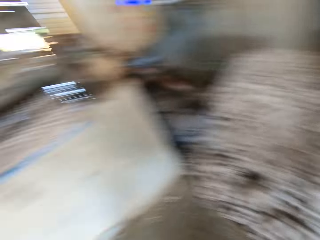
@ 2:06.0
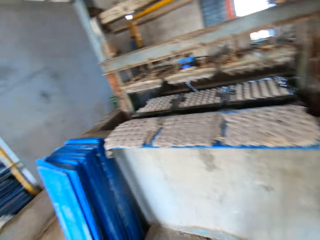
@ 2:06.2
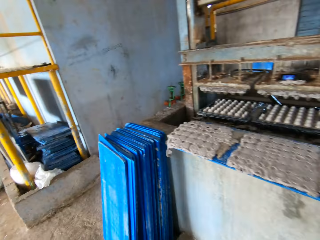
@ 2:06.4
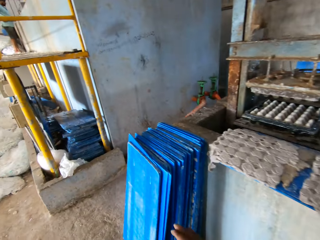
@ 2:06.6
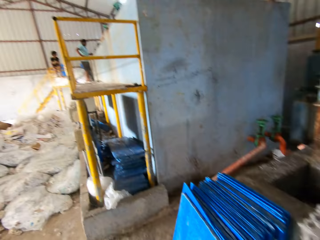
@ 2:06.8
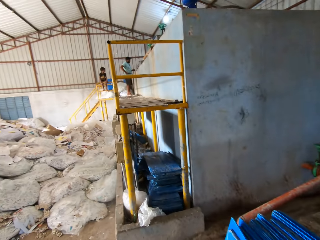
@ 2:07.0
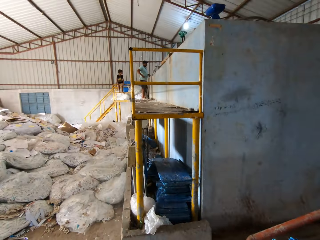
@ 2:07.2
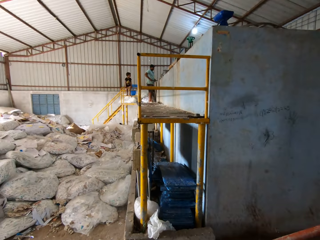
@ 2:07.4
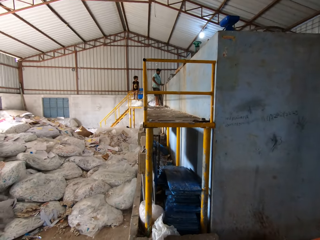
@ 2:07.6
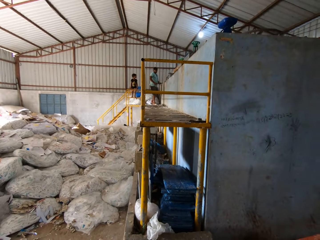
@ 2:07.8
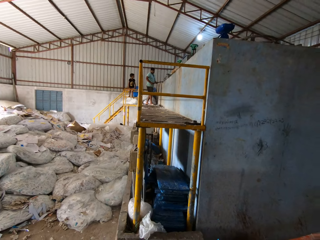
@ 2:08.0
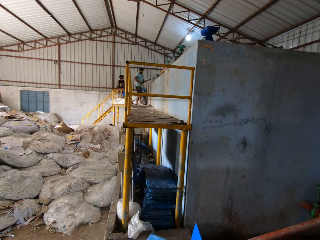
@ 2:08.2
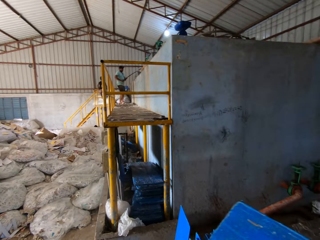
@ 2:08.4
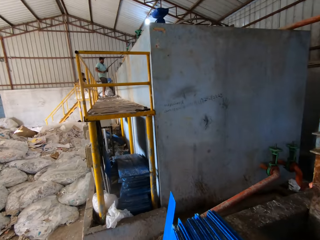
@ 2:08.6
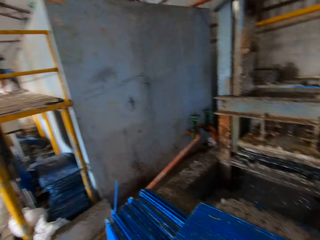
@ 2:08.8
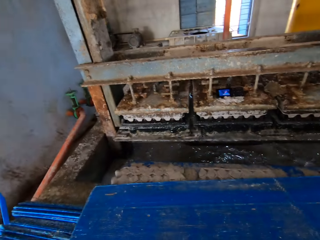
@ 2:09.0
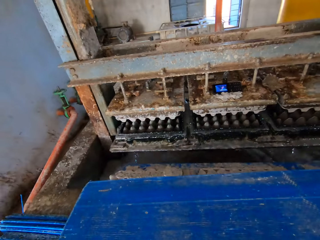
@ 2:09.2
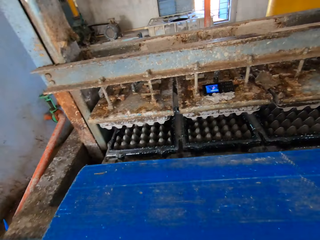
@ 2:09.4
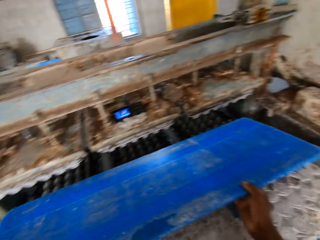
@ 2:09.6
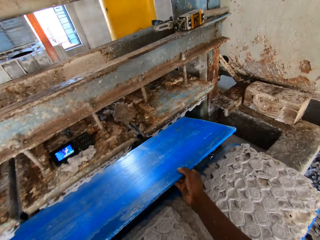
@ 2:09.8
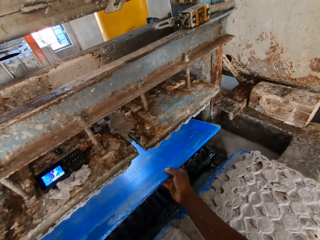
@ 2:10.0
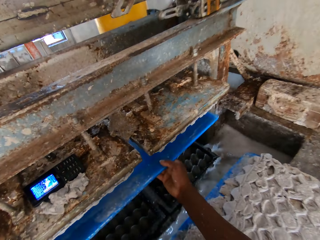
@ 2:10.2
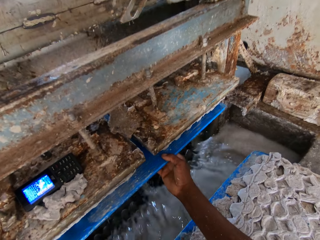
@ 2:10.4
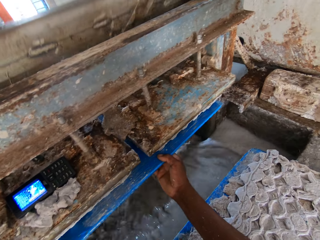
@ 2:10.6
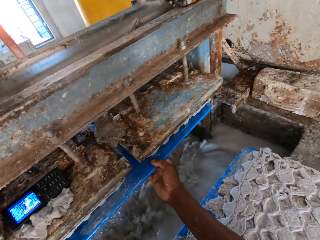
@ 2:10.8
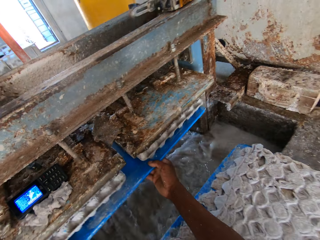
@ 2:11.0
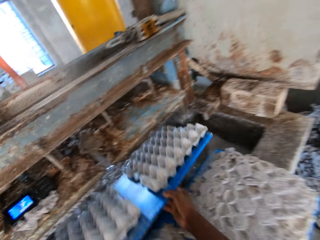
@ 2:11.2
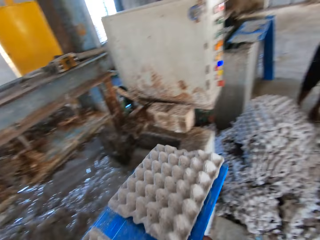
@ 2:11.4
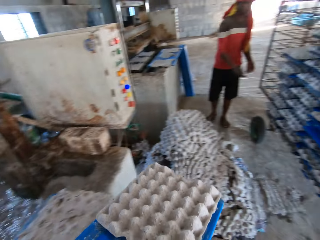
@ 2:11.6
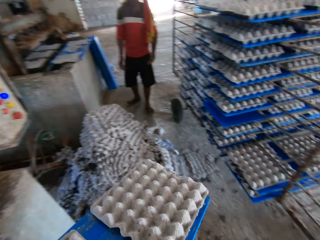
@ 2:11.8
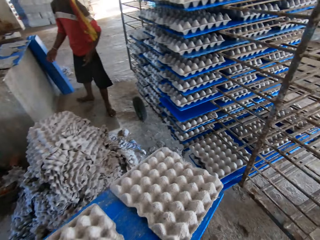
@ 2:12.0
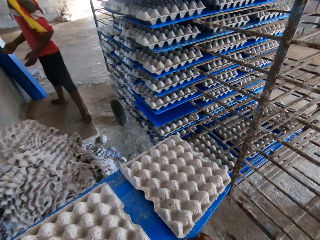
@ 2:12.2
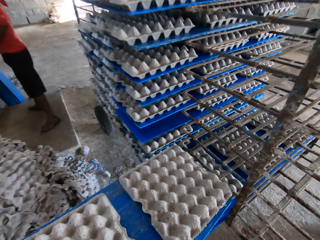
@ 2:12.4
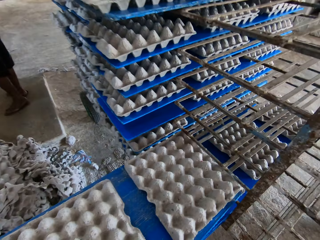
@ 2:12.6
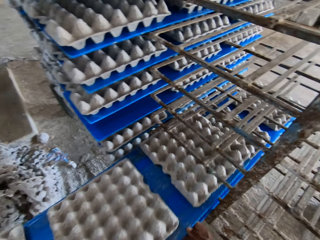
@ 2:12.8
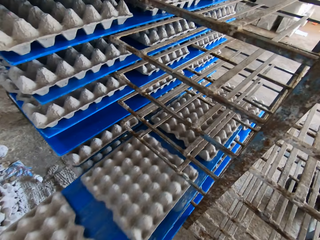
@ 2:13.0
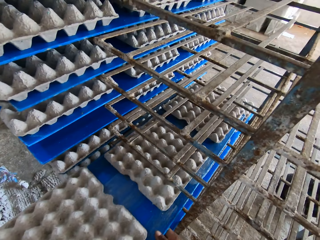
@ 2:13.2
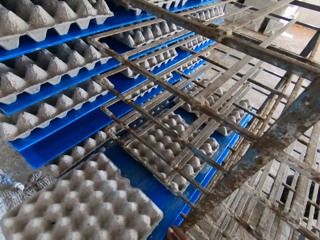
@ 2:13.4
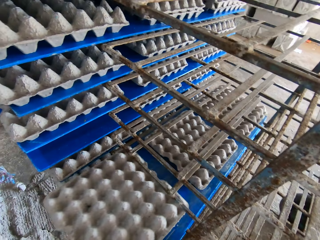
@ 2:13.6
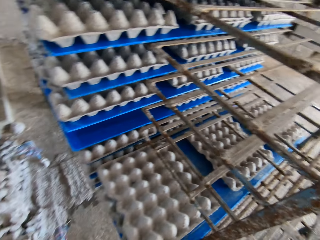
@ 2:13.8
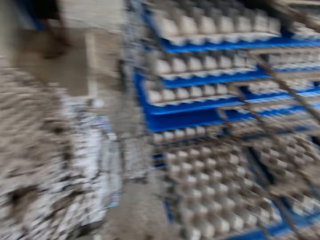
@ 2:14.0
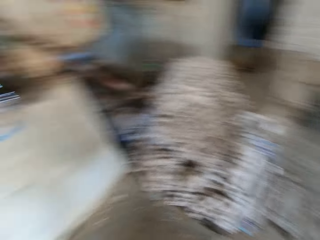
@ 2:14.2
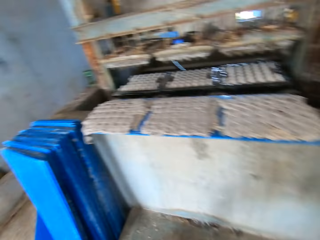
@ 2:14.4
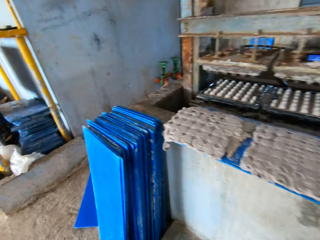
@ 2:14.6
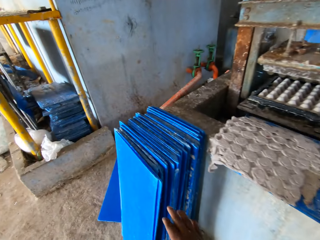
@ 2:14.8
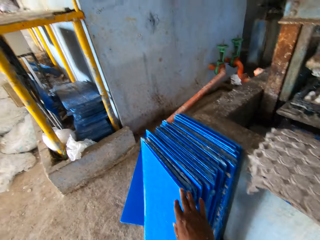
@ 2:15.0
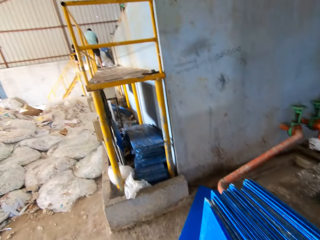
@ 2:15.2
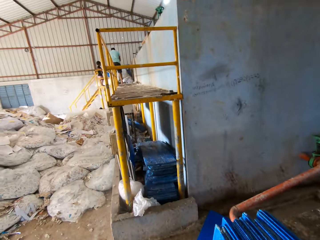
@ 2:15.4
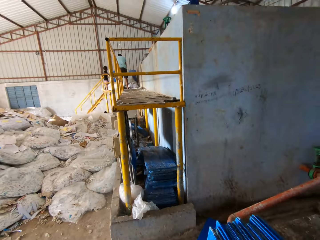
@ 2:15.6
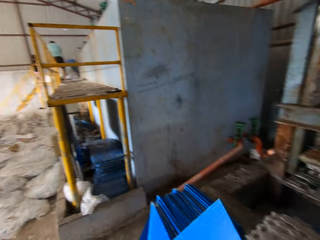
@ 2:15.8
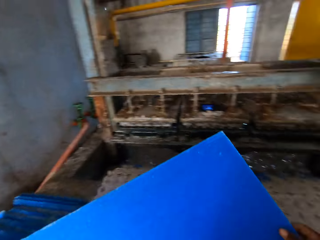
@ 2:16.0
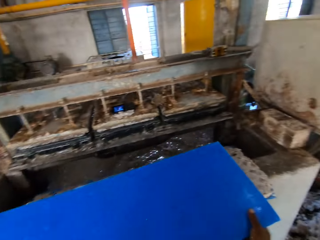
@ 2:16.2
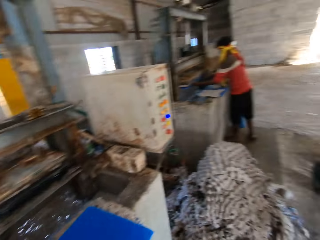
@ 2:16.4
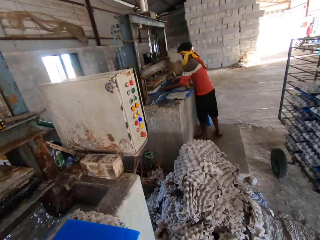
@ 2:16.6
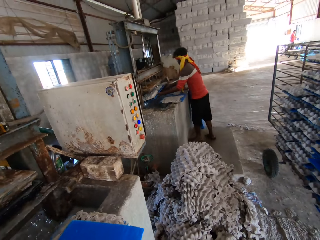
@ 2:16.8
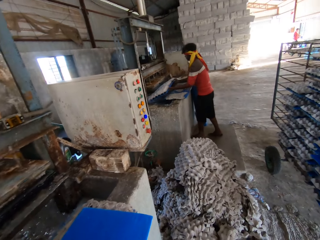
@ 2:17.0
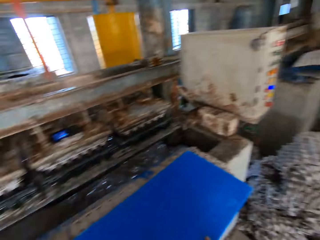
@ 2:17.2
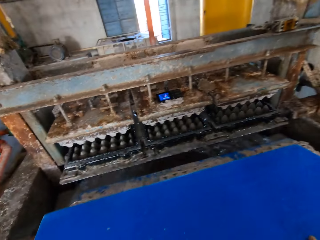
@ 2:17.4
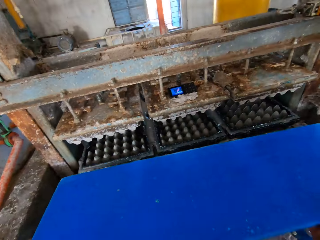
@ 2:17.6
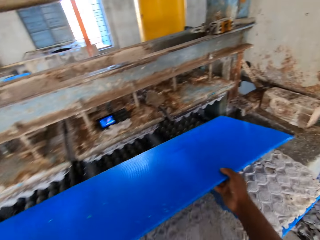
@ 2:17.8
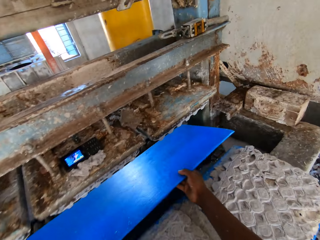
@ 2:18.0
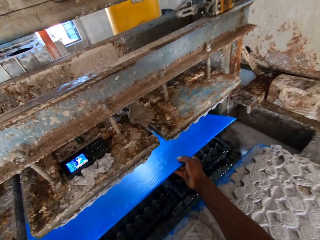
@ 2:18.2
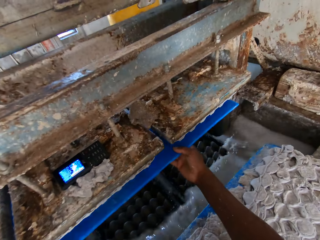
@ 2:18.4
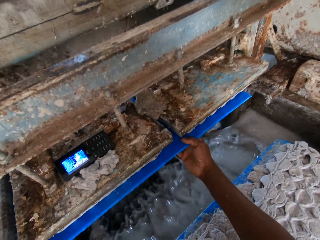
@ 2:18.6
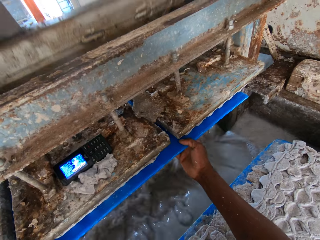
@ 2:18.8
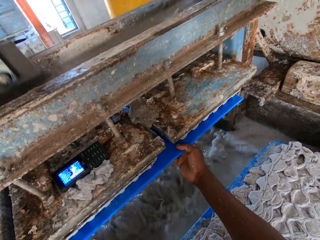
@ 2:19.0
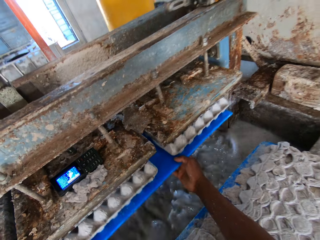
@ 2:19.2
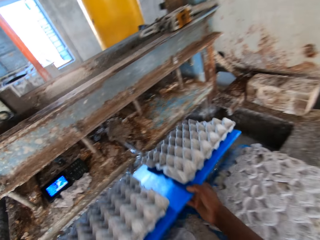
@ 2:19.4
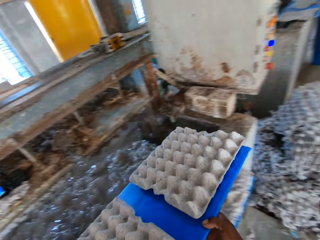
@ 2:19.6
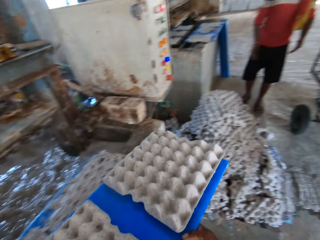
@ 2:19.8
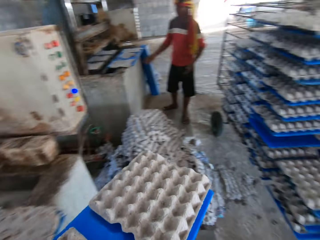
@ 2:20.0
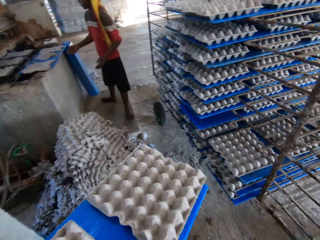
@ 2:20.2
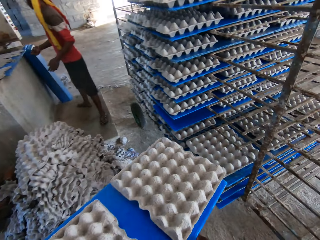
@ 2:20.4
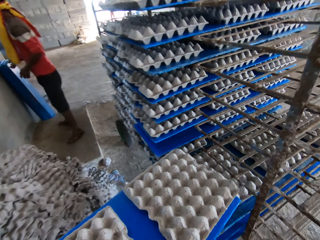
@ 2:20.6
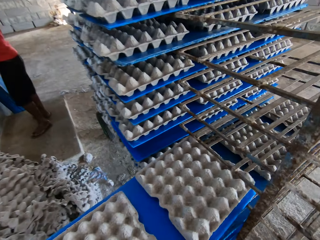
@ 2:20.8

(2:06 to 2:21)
The camera wearer picks a tray or blue board from the stack of trays on the ground with his right hand. He holds the blue board underneath the machine. He inserts the tray in the egg carton making machine with both hands. He removes a tray of egg cartons from the egg carton making machine with both hands. He carries the board with egg trays. He places the tray of egg cartons in the rack with both hands. He picks a tray from the stack of trays on the ground with his right hand. He places the tray on the egg cartons on the slab with his hands. He holds the blue board. A man removes a tray of egg cartons from the egg carton making machine with his hands. The camera wearer inserts the tray in the egg carton making machine with both hands. He holds the blue board underneath the machine. He removes a tray of egg cartons from the egg carton making machine with both hands. He carries the board with egg trays. He places the tray of egg cartons in the rack with both hands.

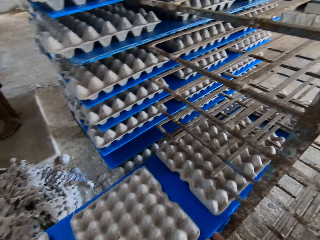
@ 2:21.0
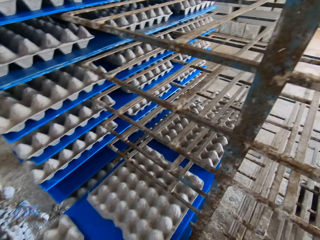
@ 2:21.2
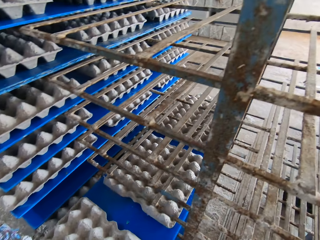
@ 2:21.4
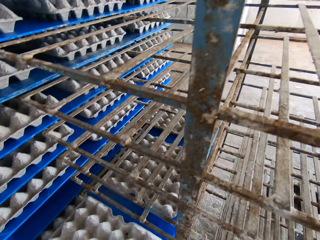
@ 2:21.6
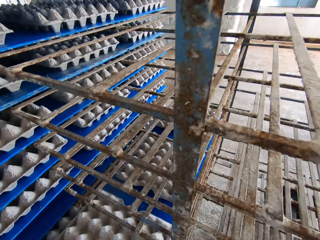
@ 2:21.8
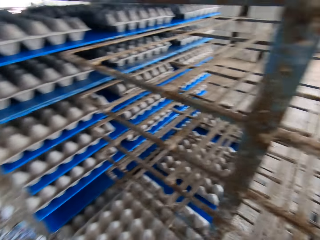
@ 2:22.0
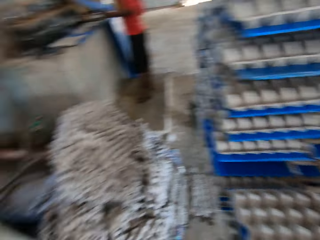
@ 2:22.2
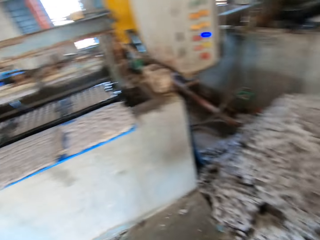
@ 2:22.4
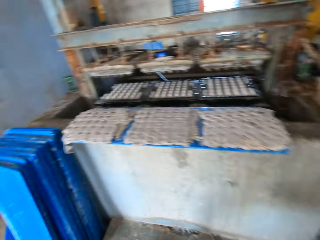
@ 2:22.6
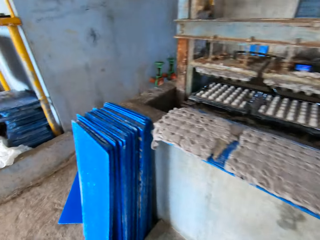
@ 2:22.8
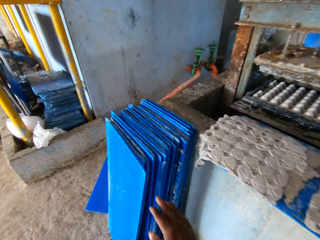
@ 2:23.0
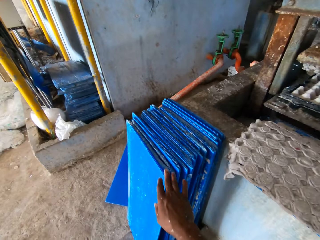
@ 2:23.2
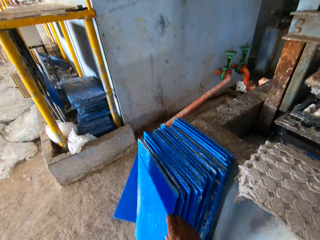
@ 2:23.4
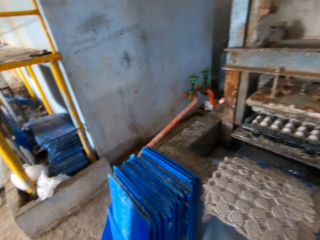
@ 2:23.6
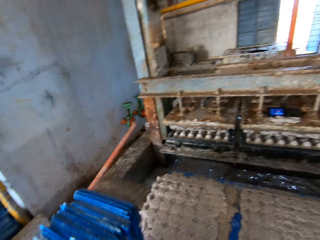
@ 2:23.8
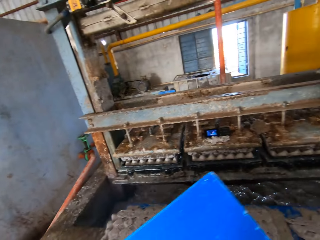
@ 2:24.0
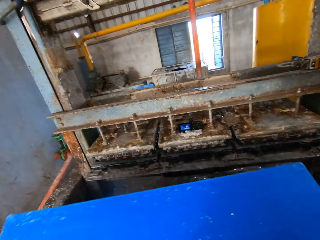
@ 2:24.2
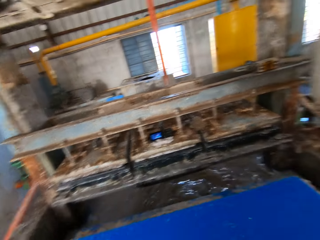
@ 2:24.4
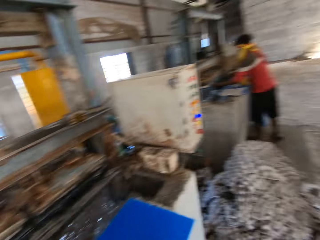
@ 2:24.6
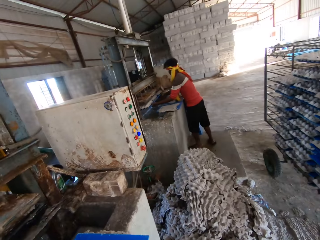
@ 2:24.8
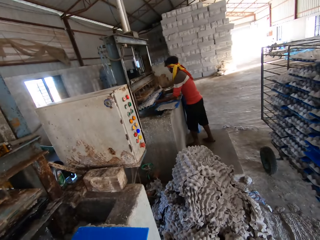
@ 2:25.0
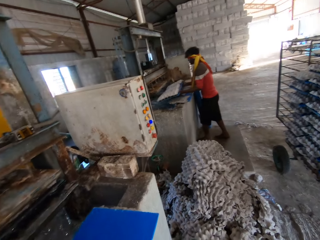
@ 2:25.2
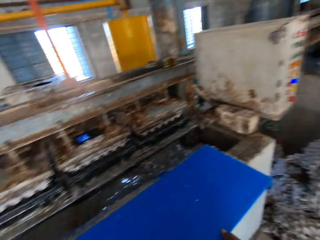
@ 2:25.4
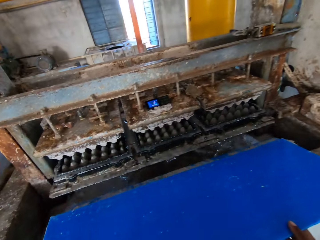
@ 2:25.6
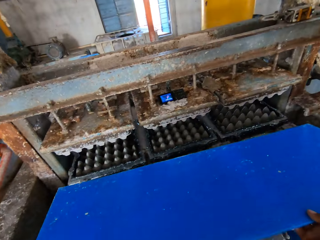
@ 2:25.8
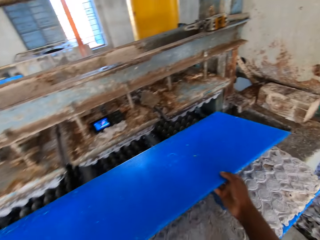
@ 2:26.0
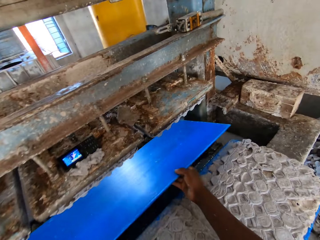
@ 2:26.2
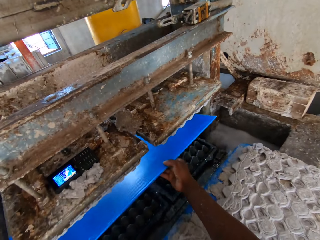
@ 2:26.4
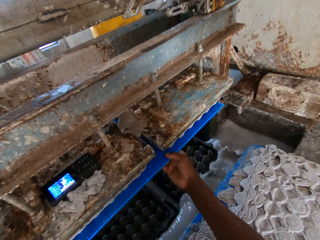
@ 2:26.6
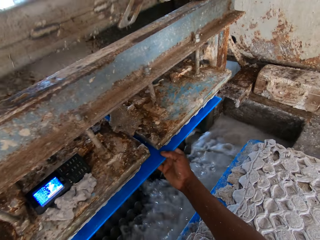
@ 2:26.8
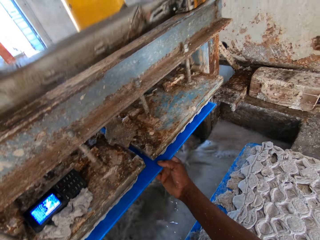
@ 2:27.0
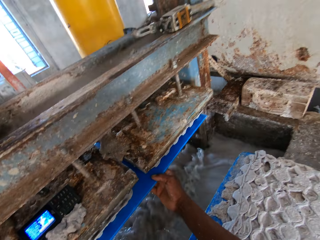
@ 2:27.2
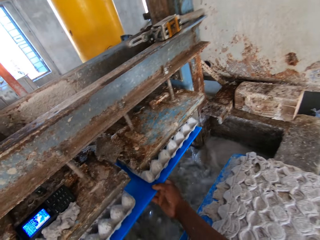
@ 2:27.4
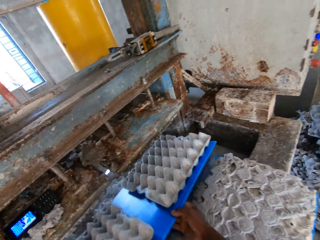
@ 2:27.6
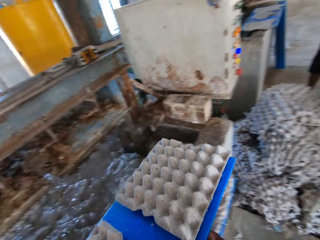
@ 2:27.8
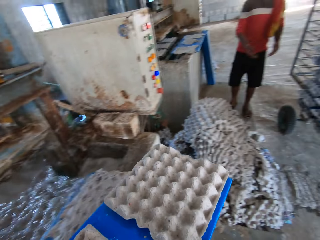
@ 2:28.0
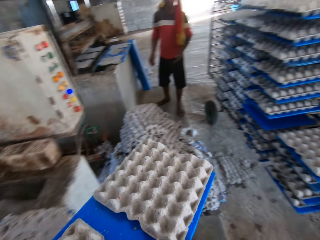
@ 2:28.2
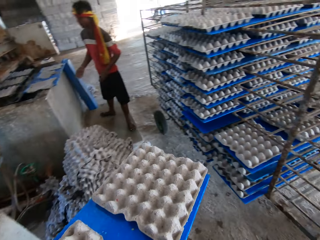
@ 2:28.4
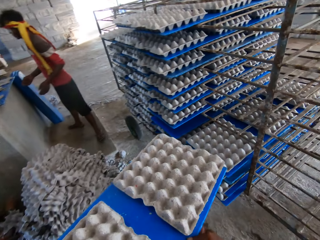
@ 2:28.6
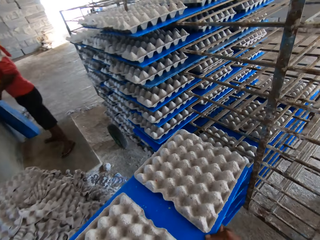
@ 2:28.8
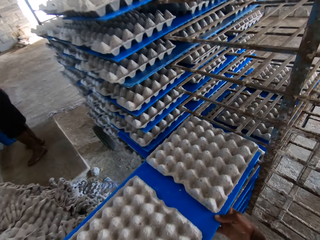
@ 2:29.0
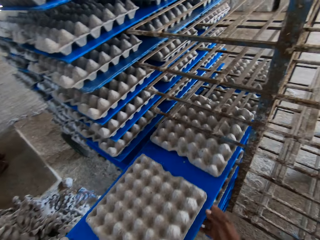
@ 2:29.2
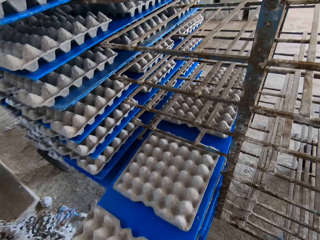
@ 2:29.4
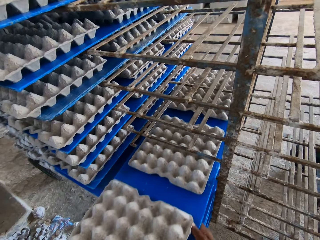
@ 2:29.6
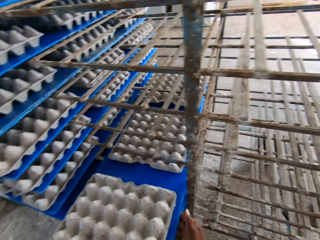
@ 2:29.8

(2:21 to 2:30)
The camera wearer picks a tray or blue board from the stack of trays on the ground with his right hand. He places the tray on the egg cartons on the slab with his hands. He holds the blue board. A man removes a tray of egg cartons from the egg carton making machine with his hands. The camera wearer inserts the tray in the egg carton making machine with both hands. He holds the blue board underneath the machine. He removes a tray of egg cartons from the egg carton making machine with both hands. He carries the board with egg trays. He places the tray of egg cartons in the rack with both hands.
